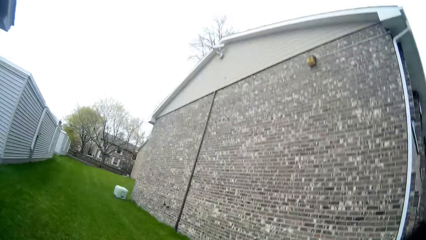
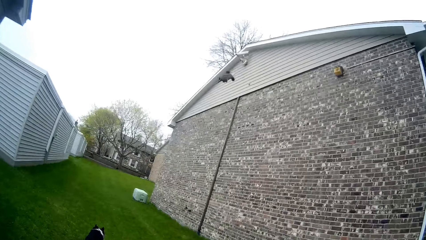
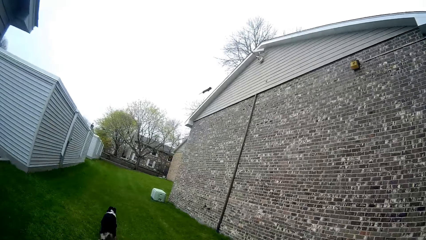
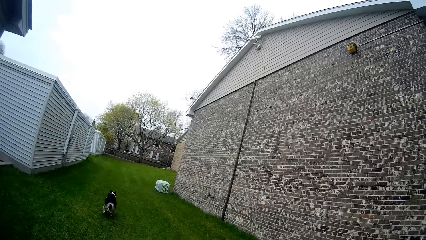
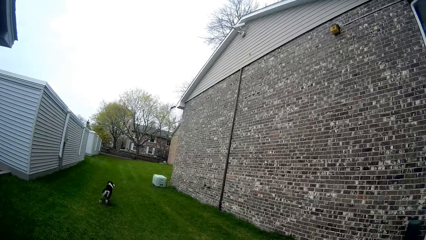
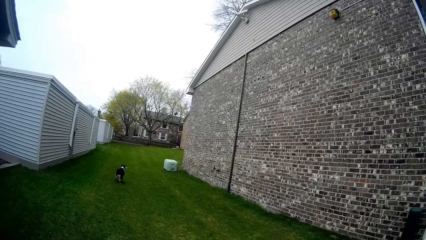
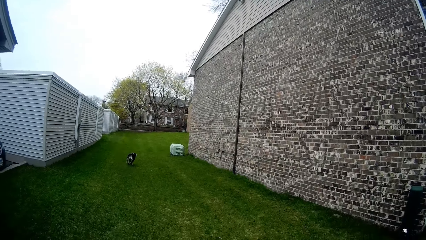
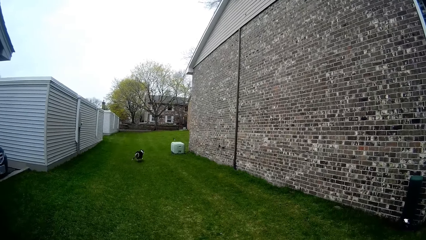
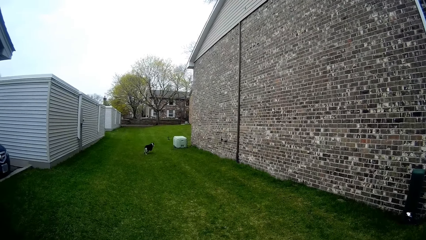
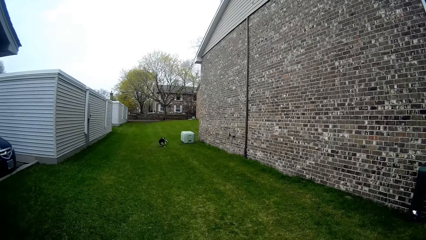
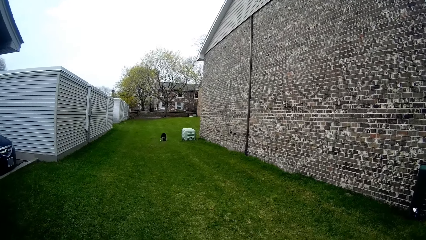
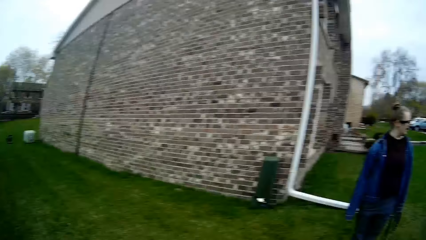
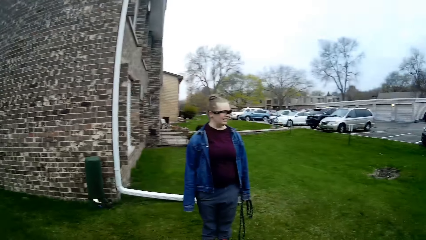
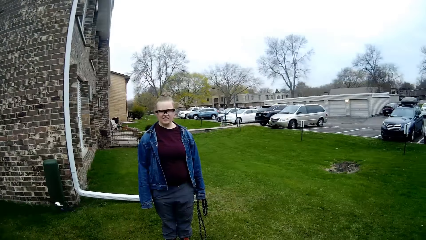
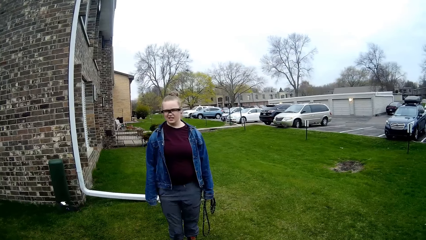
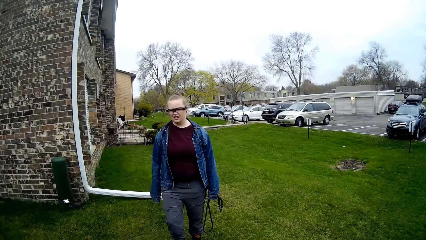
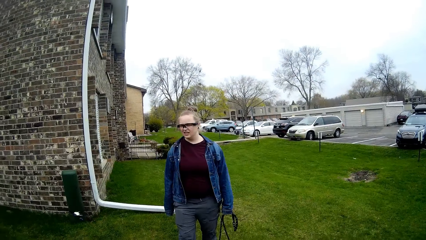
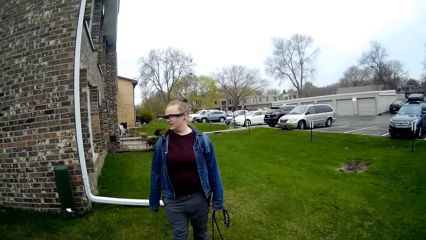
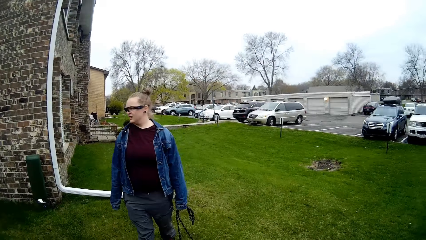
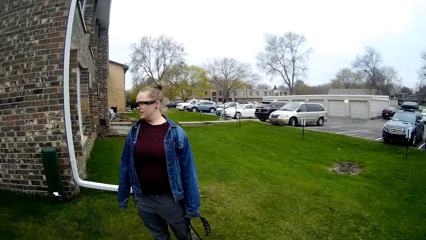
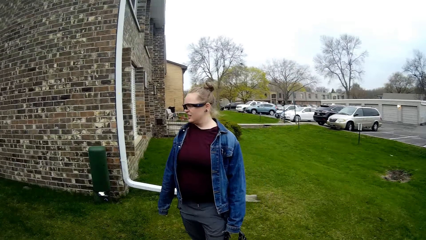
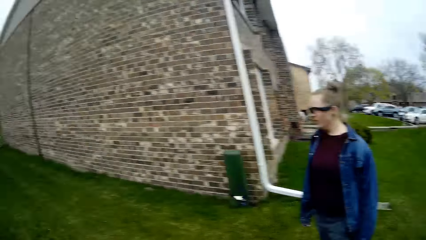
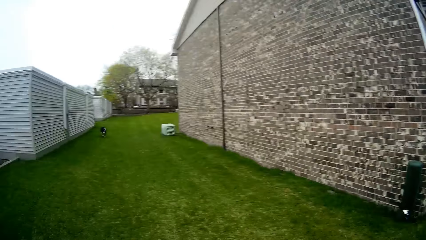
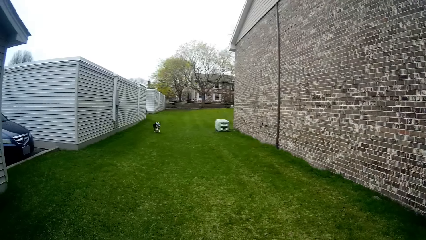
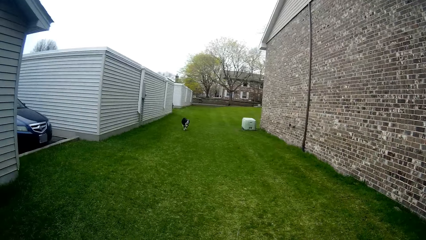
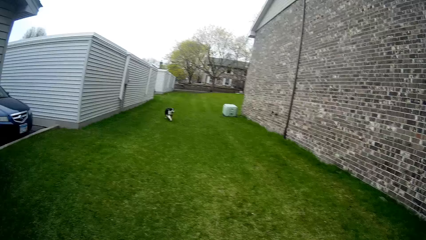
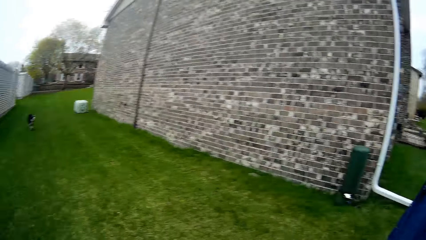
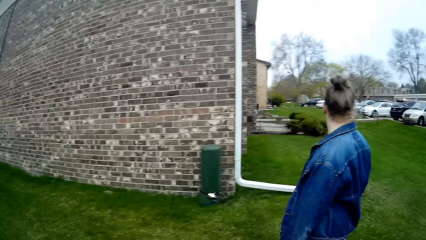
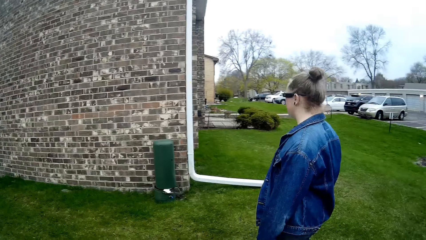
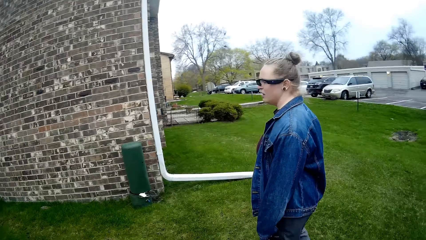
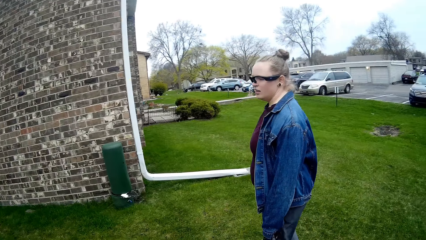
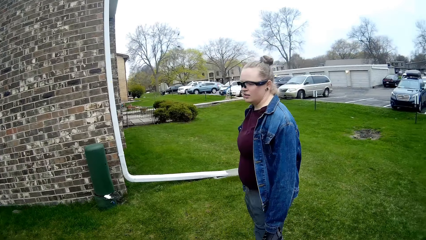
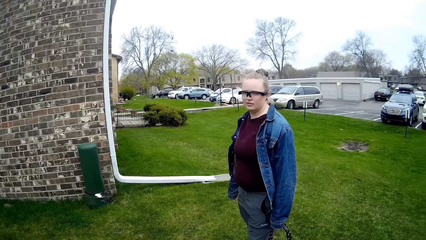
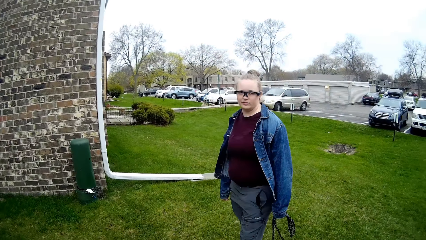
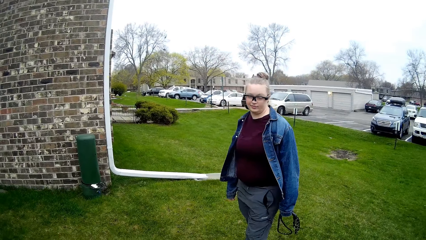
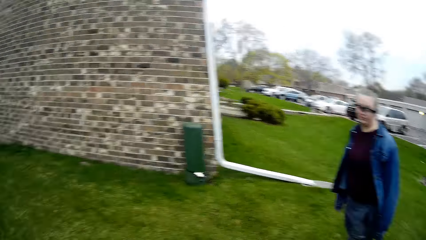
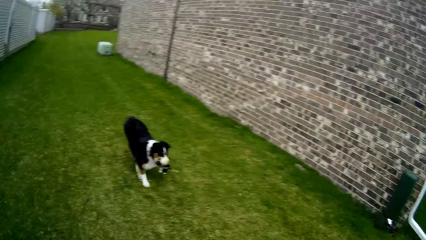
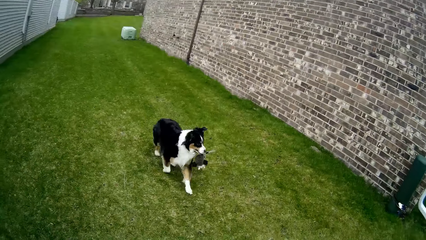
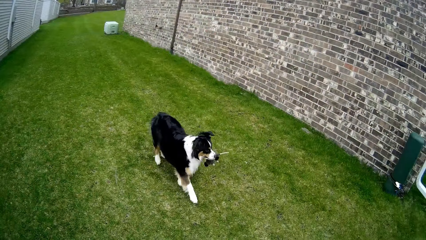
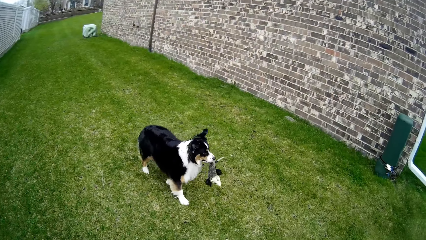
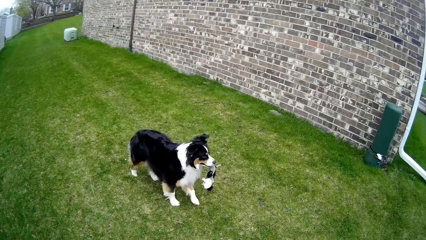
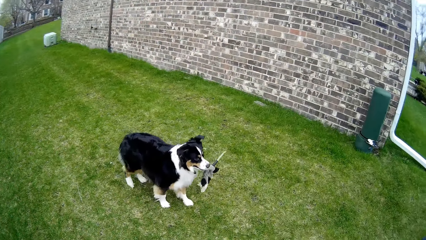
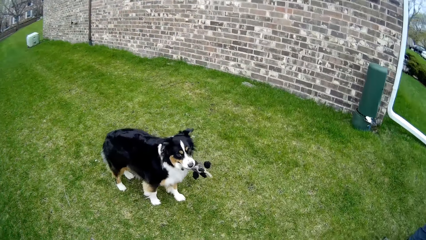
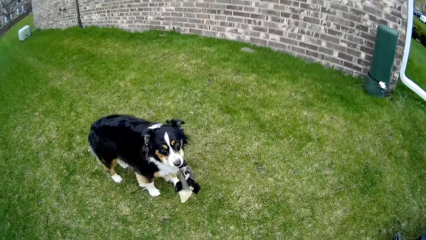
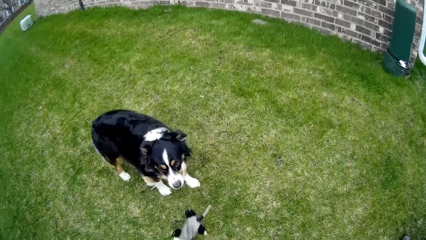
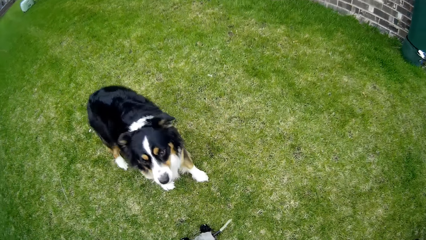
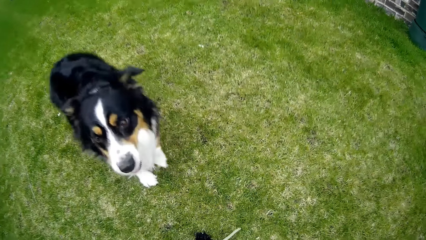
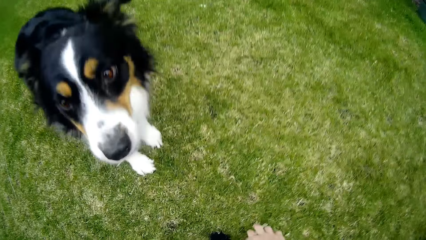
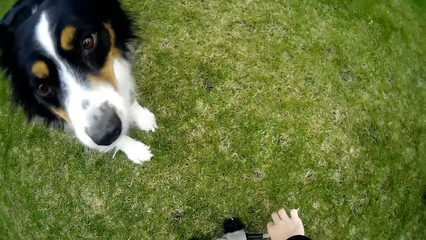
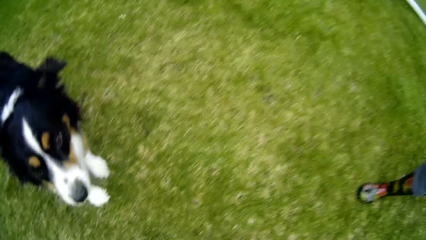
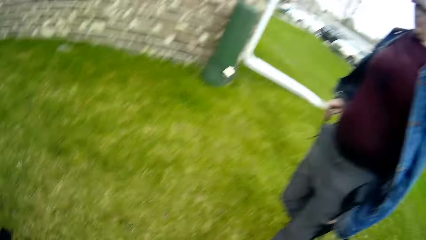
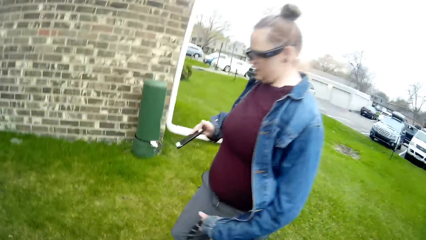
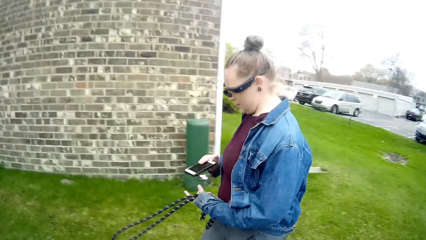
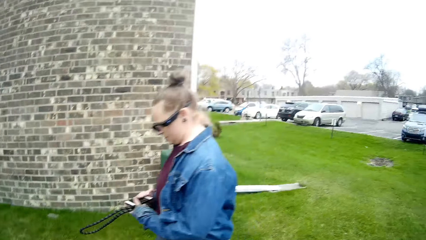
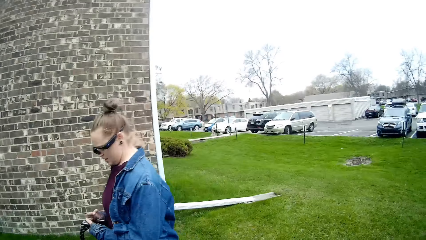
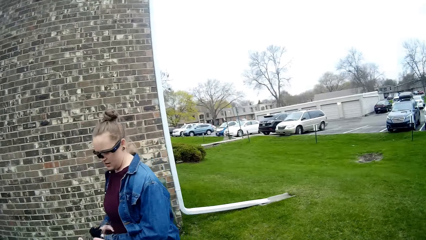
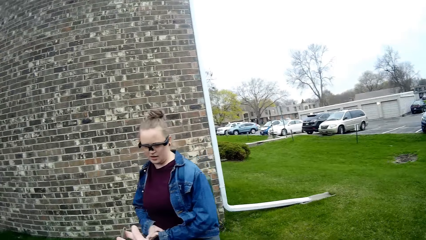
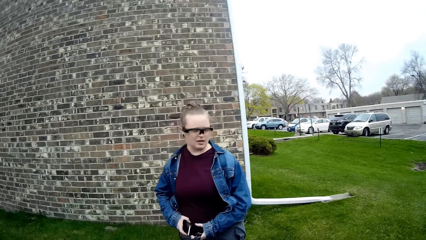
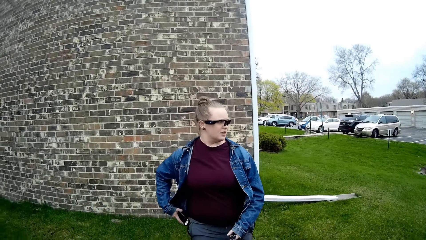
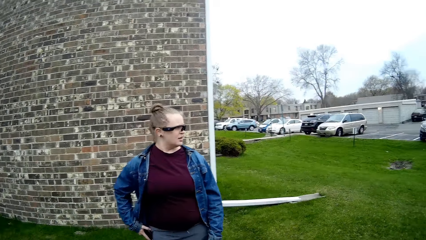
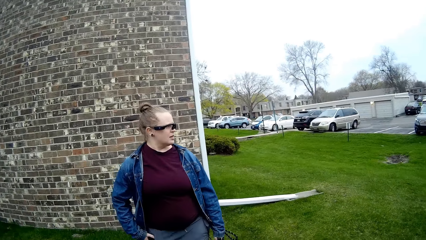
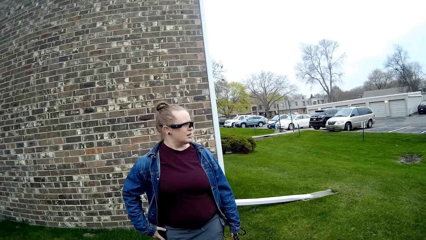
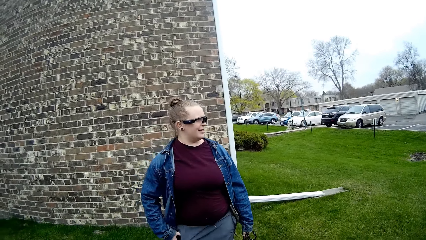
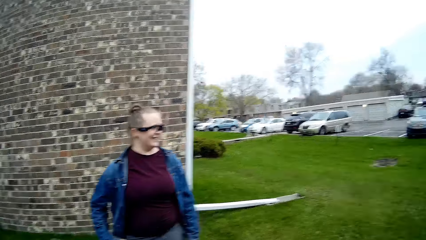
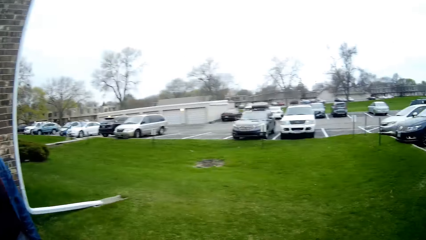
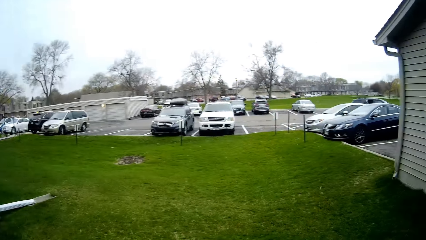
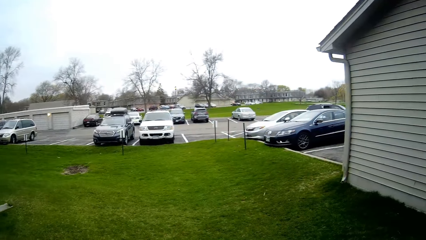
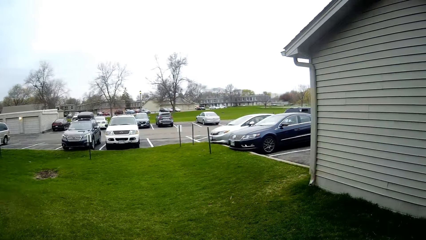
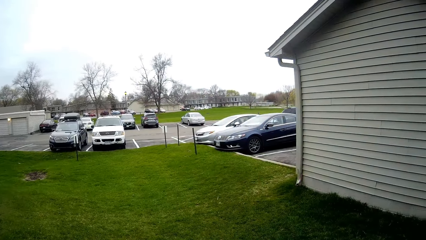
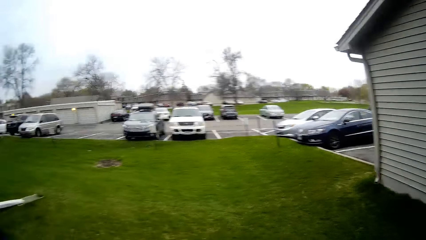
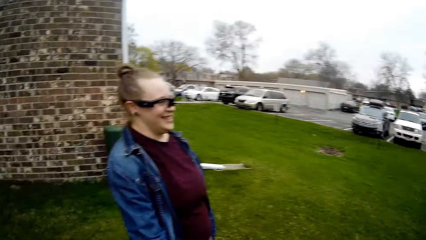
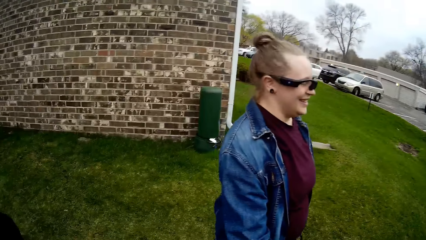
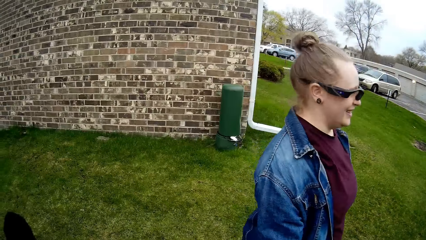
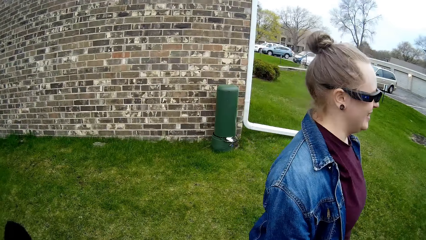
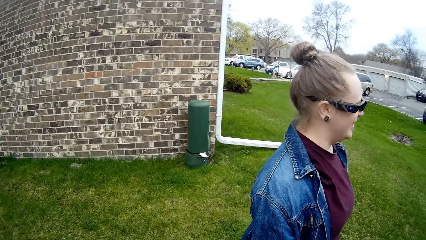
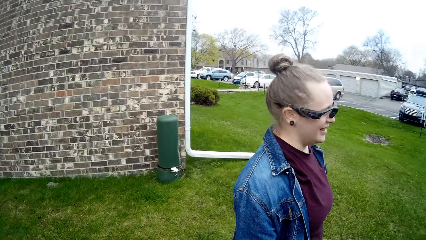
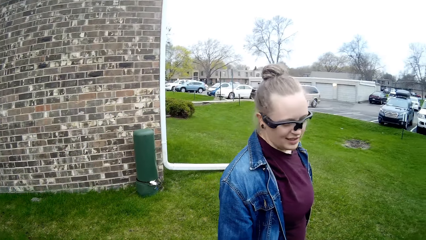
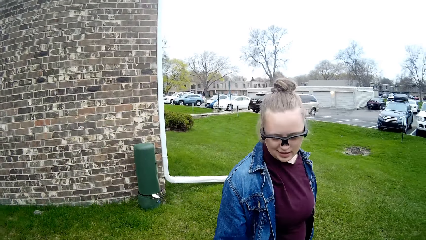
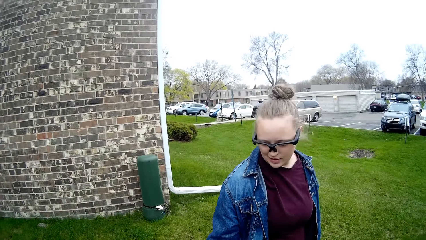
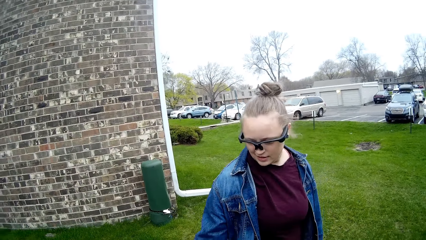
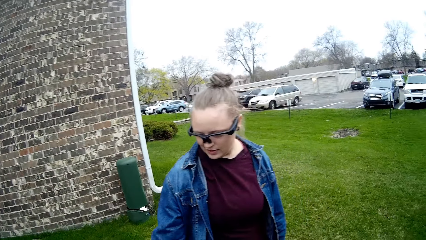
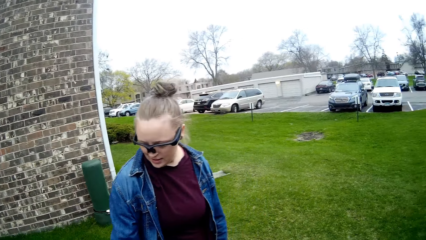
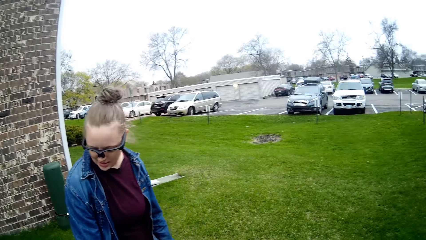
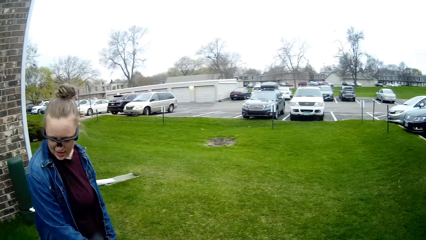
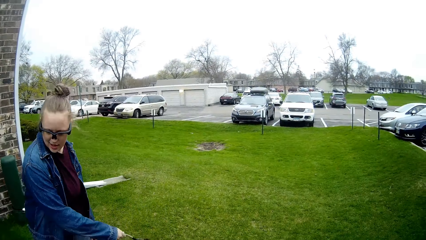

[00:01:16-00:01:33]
The camera wearer throws the puppet across the lawn with his right hand. The dog runs towards the puppet. The dog runs towards the camera wearer with the puppet in its mouth. The dog throws the puppet in its mouth on the lawn. The camera wearer picks up the puppet from the lawn with his right hand. He interacts with the woman. He looks around.
